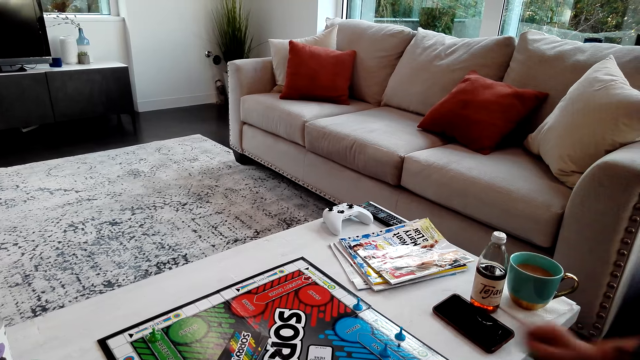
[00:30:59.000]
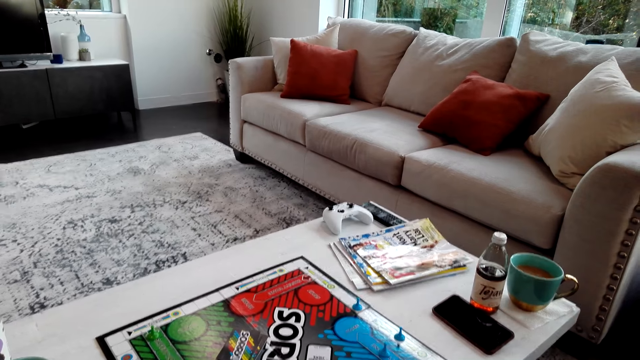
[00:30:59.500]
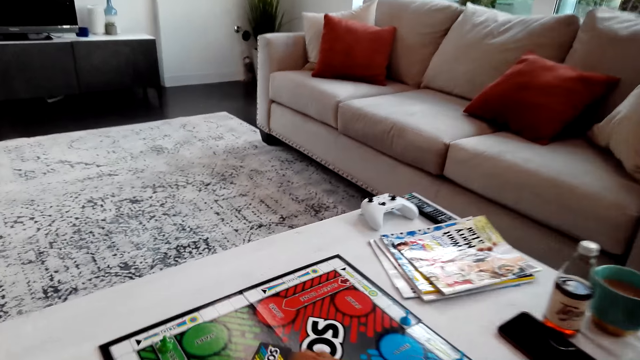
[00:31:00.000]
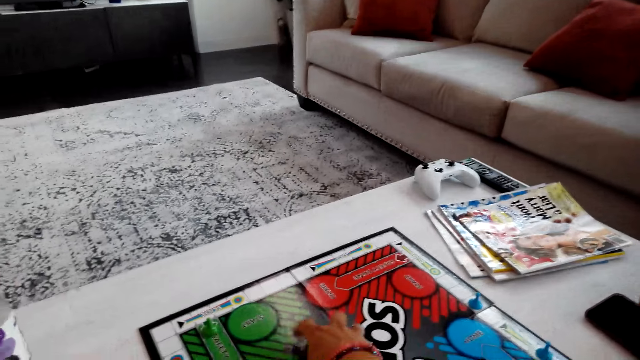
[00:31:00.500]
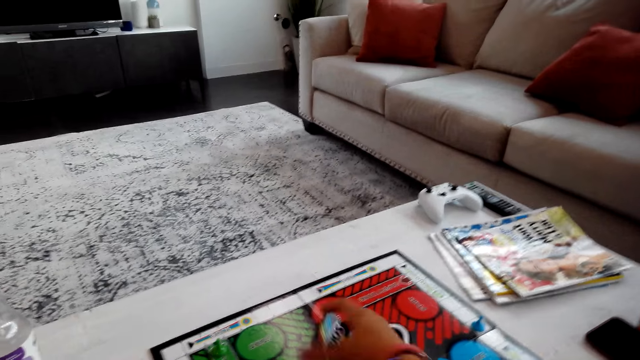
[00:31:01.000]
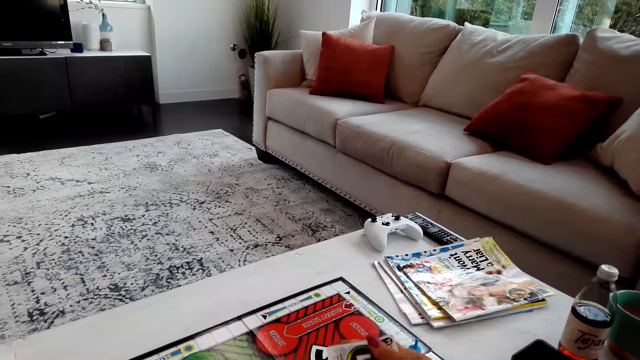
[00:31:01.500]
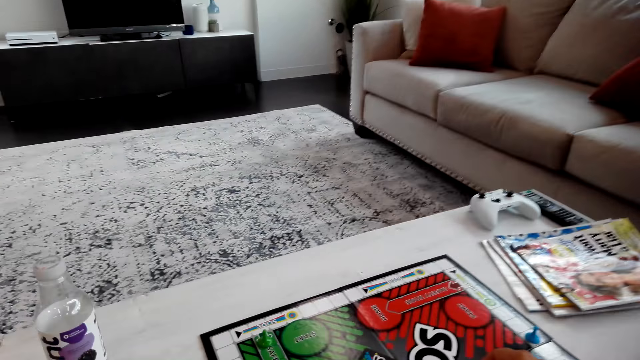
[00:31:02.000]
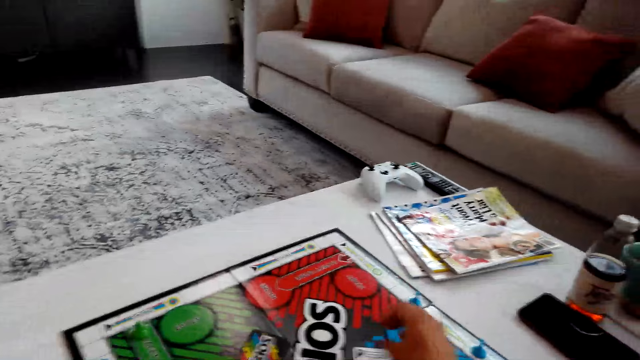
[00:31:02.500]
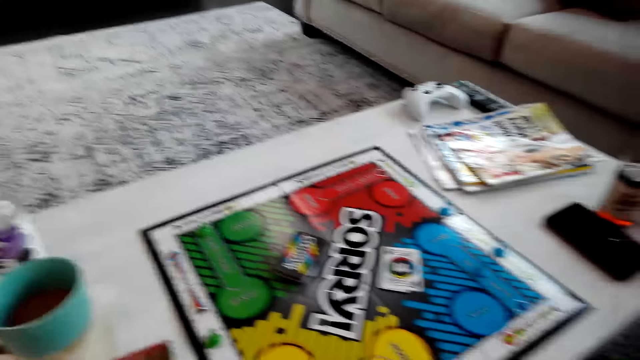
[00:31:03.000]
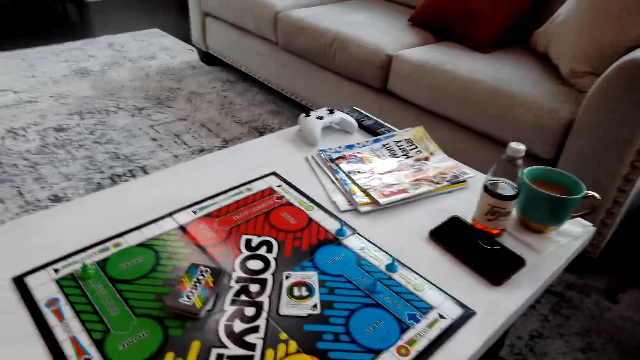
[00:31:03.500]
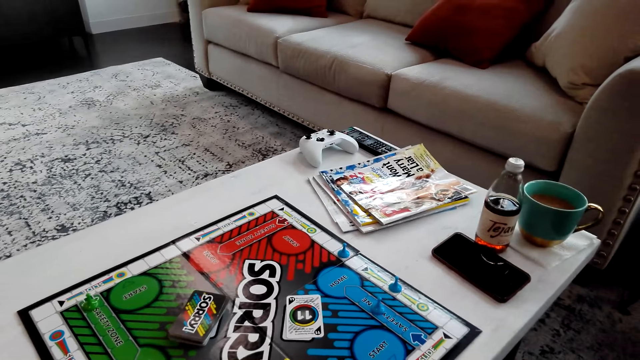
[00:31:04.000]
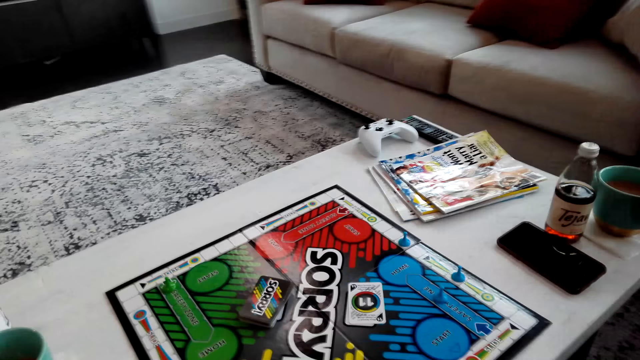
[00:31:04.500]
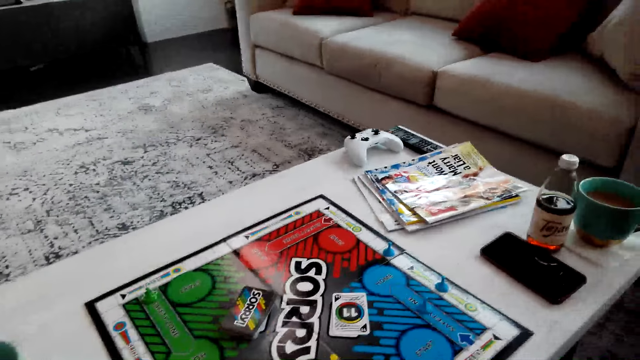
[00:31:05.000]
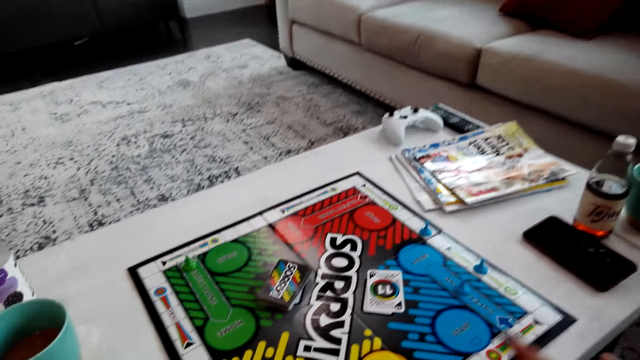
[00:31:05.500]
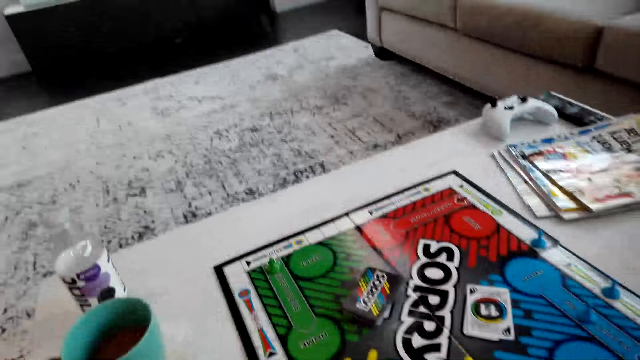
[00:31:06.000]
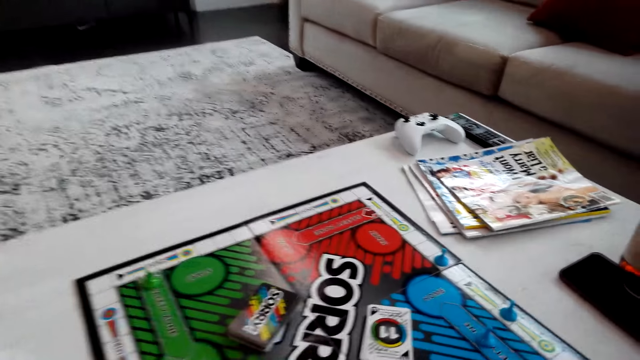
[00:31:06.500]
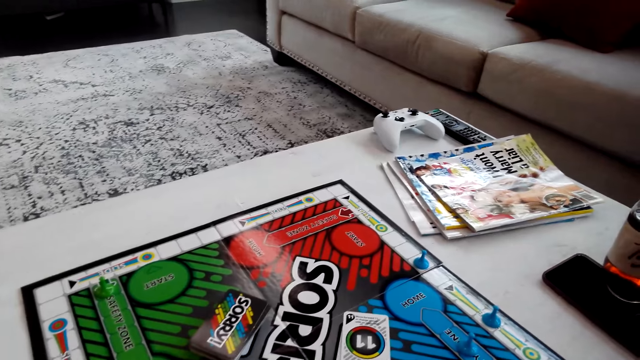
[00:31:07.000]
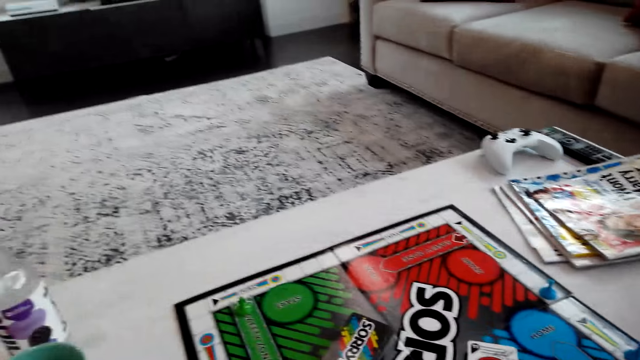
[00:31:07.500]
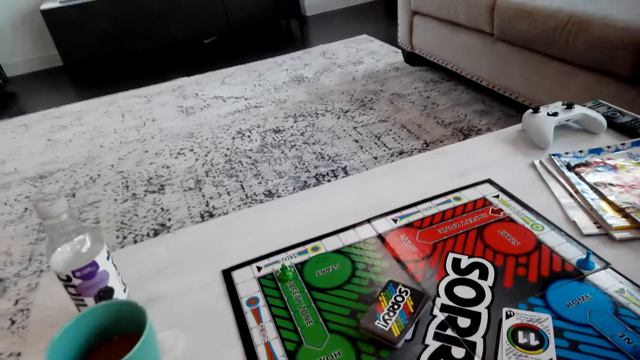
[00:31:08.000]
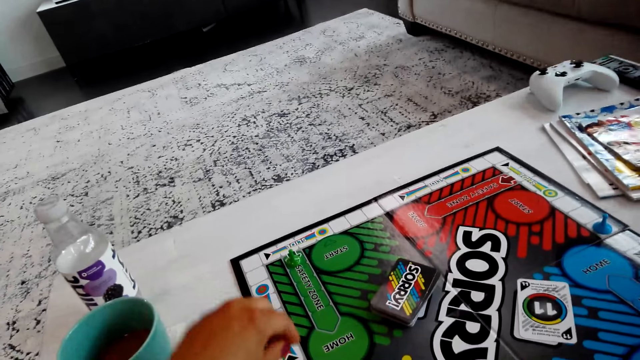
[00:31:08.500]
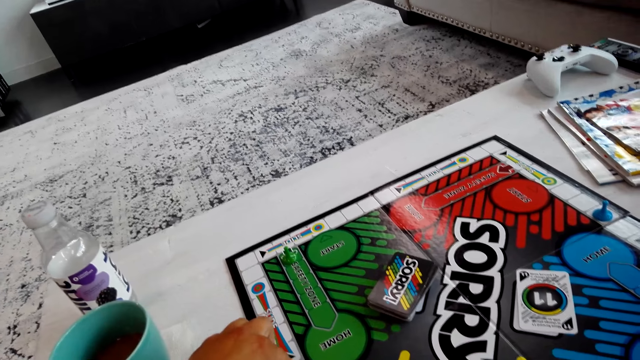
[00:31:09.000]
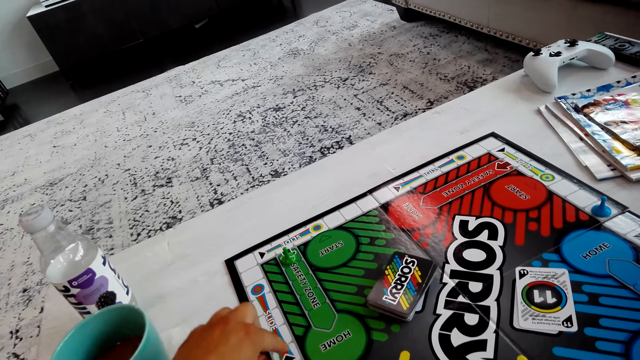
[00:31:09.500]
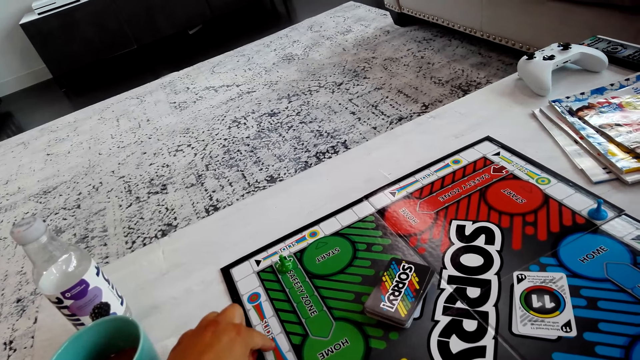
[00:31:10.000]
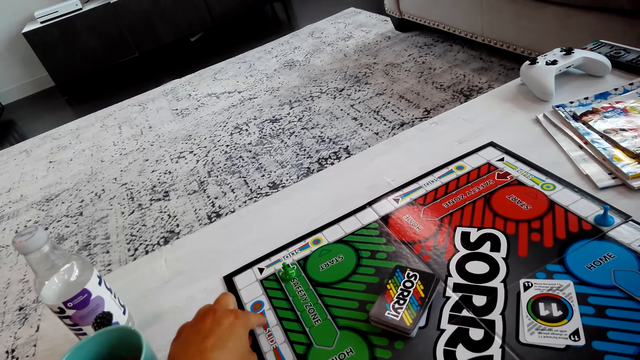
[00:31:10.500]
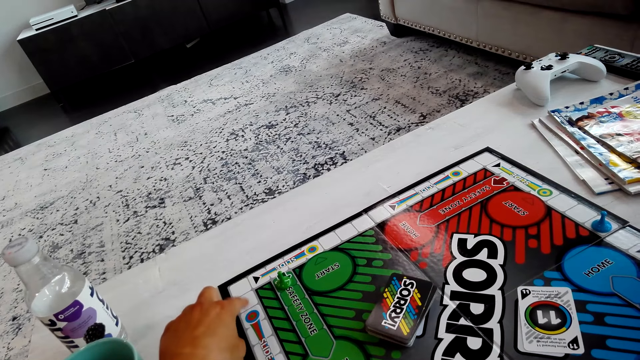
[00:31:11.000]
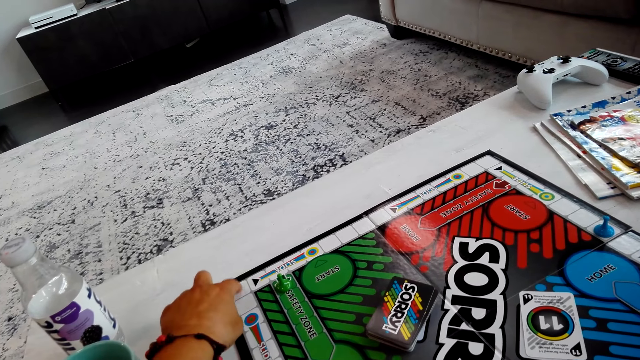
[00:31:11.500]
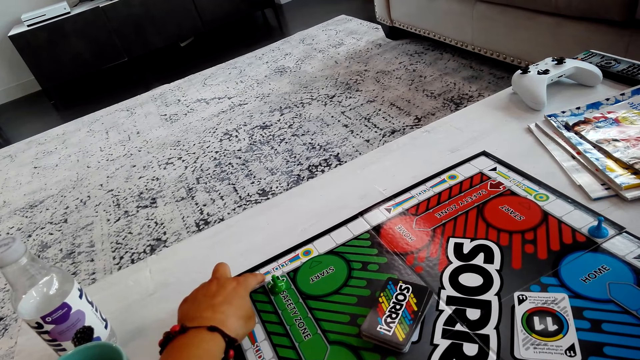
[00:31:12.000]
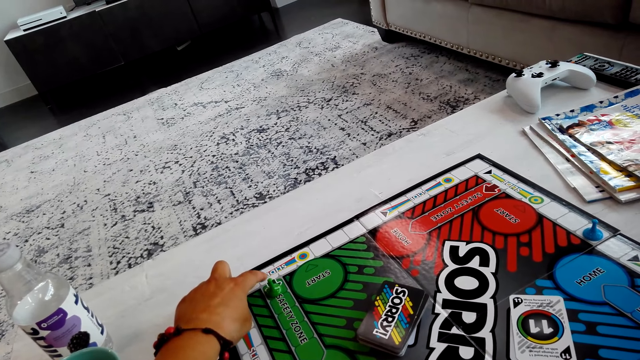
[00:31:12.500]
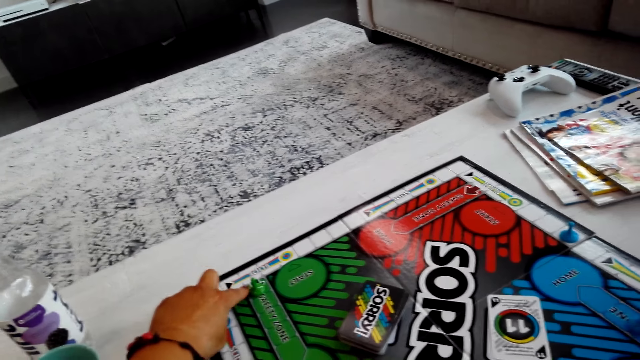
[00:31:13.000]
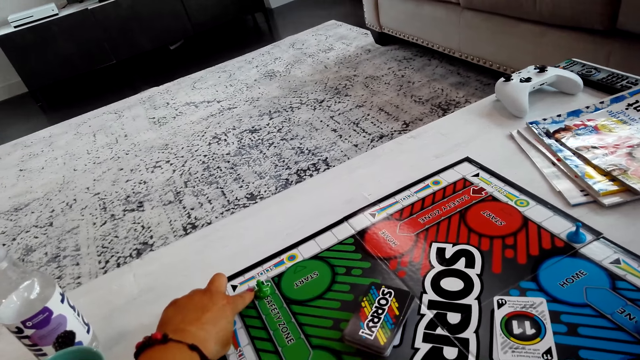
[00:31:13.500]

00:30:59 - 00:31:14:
The camera wearer plays the game. They count the boxes in the board.

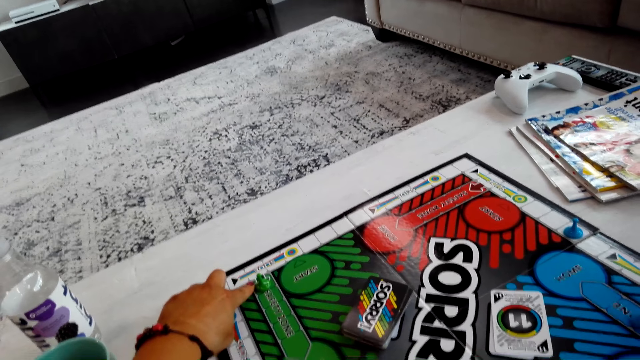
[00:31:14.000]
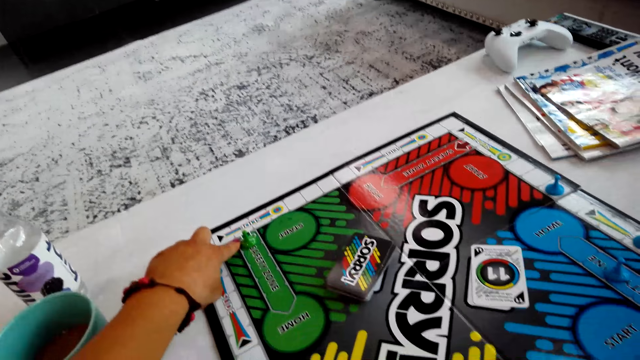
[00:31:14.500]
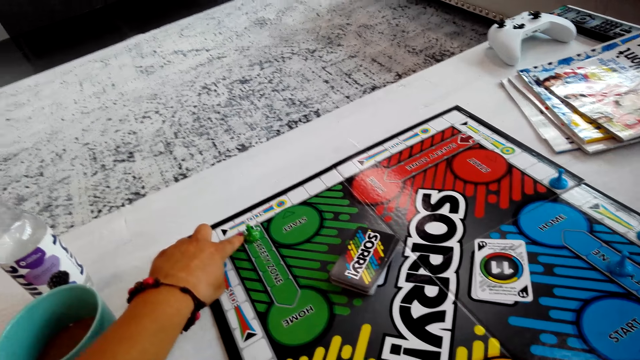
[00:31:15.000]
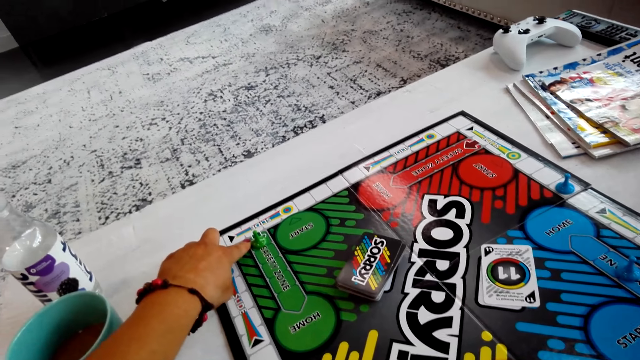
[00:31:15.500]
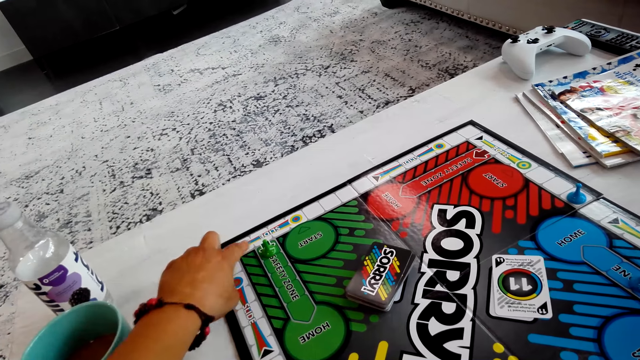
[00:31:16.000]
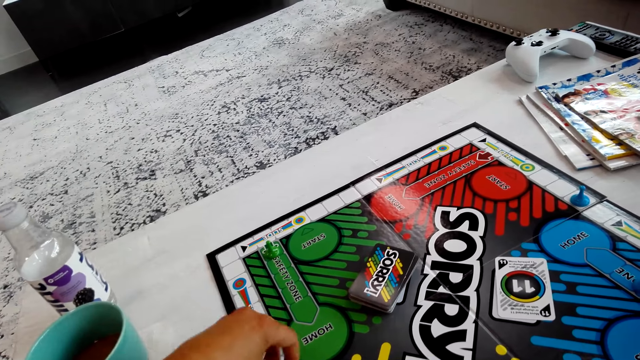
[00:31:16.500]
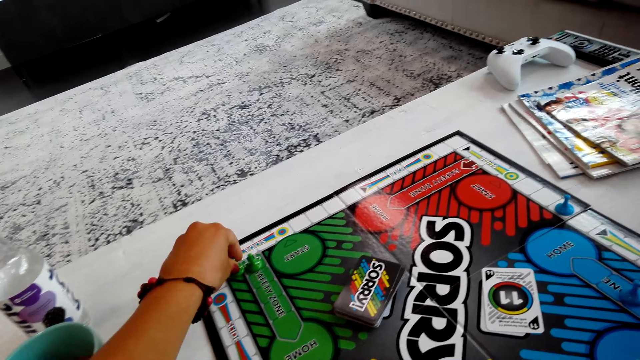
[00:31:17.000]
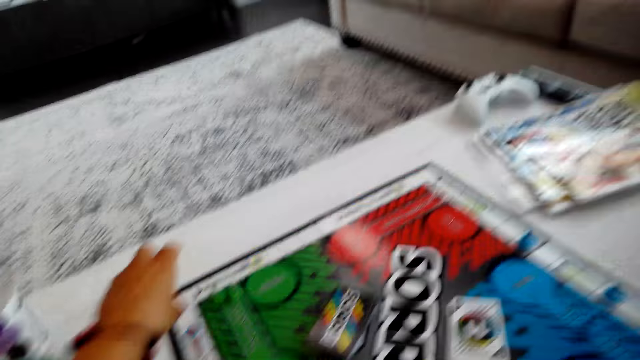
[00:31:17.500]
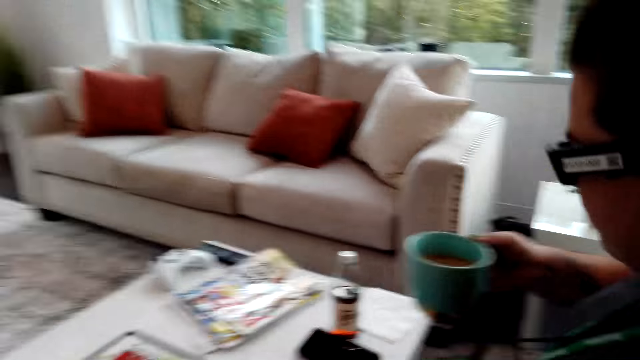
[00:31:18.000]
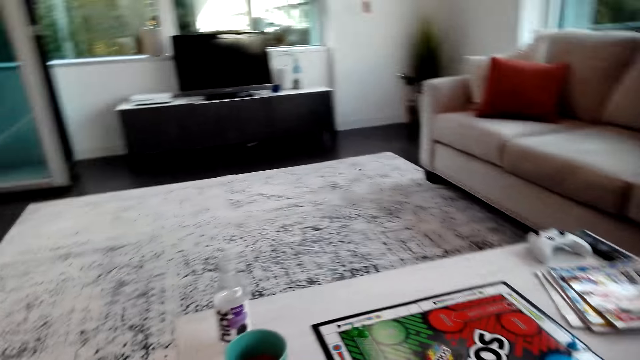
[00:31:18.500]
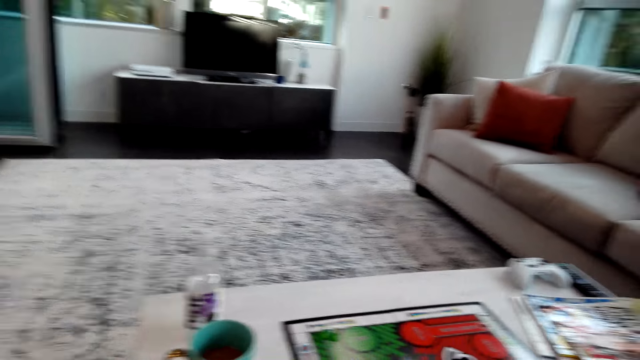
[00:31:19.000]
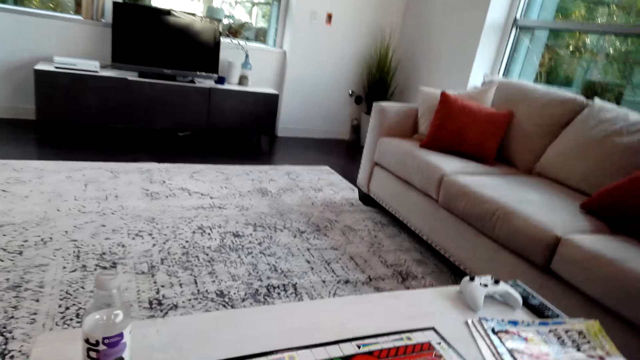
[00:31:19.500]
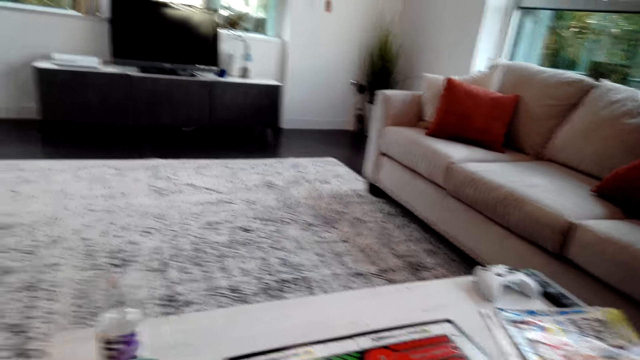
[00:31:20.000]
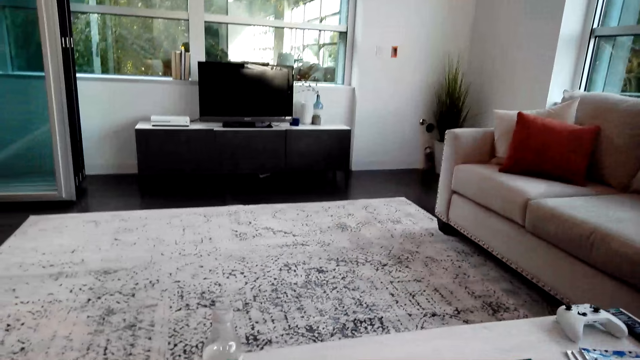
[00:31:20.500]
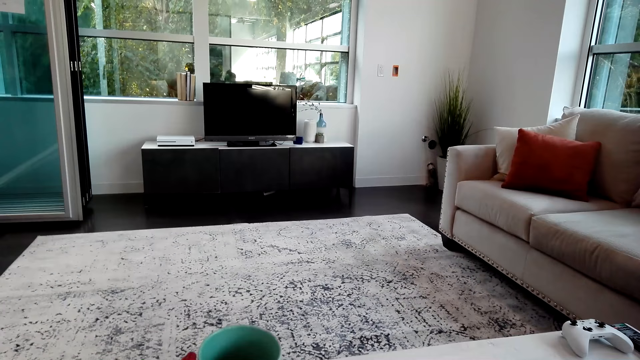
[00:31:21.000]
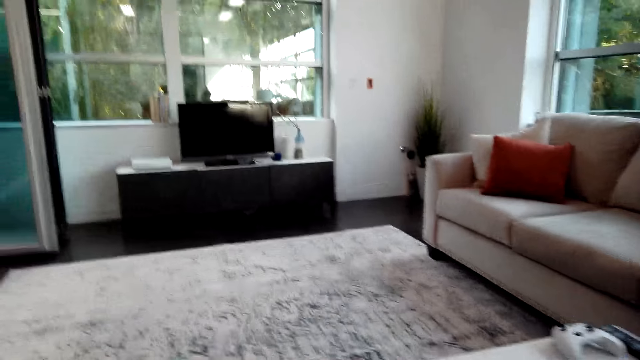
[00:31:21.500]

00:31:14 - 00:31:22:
The camera wearer moves the Sorry game piece. A woman drinks tea from the mug. The woman holds the cup of tea.
